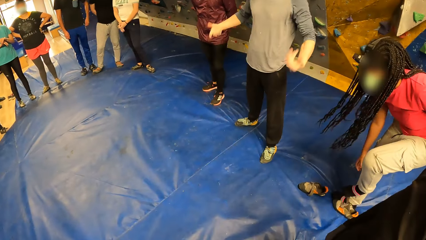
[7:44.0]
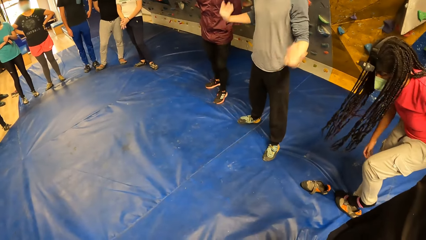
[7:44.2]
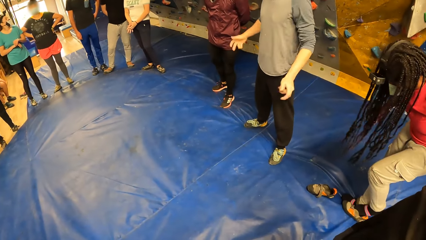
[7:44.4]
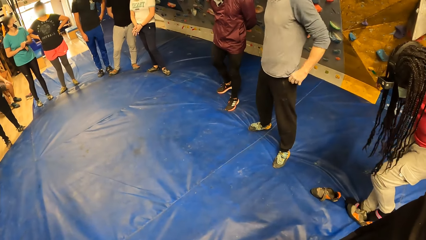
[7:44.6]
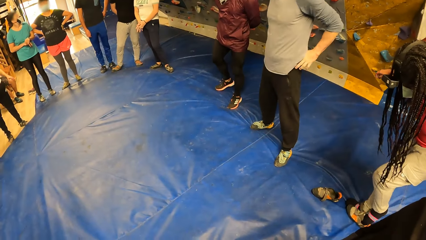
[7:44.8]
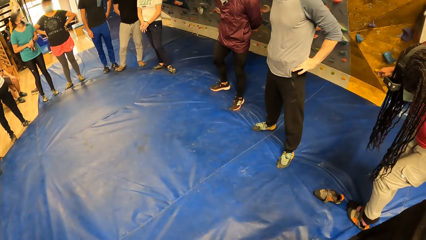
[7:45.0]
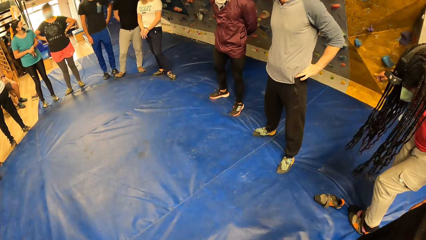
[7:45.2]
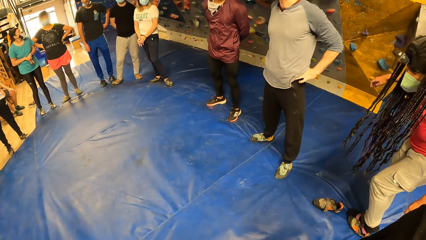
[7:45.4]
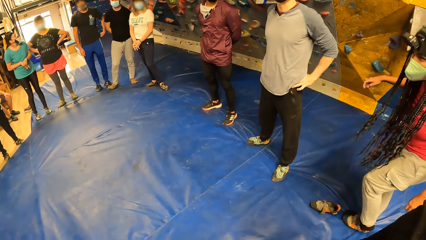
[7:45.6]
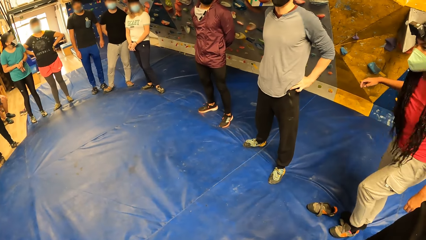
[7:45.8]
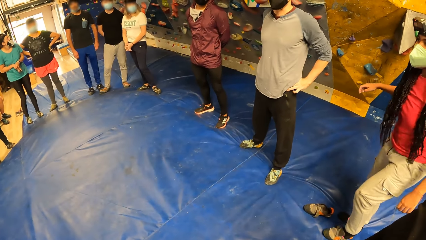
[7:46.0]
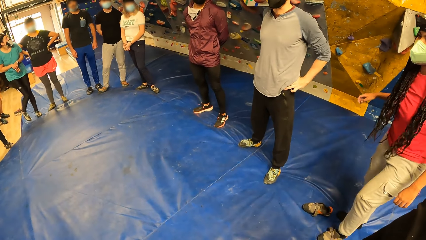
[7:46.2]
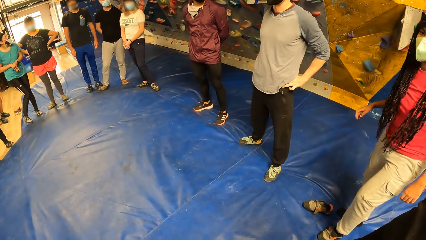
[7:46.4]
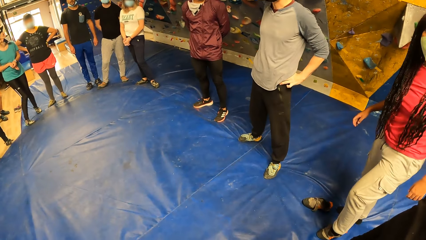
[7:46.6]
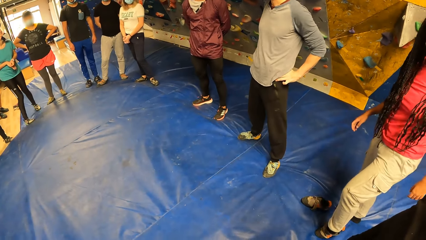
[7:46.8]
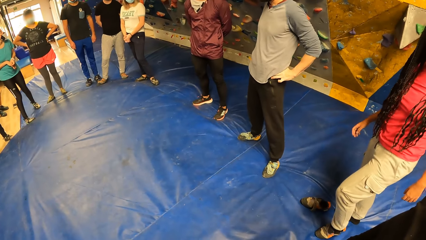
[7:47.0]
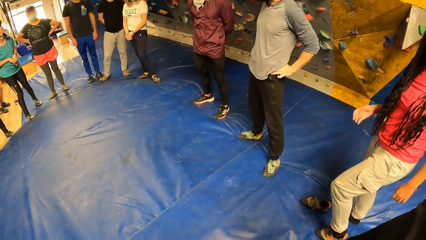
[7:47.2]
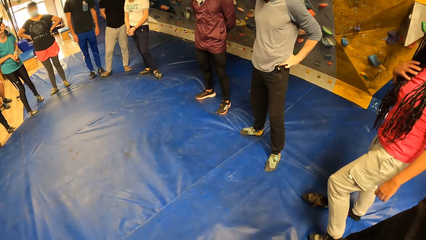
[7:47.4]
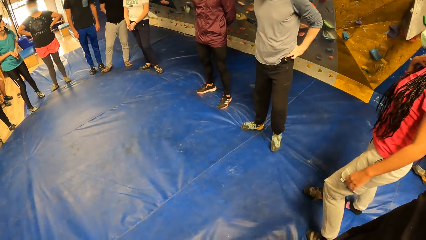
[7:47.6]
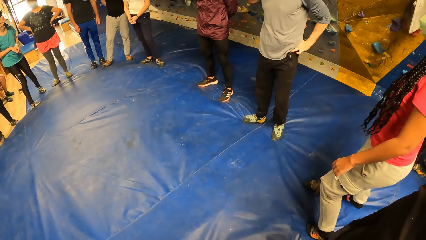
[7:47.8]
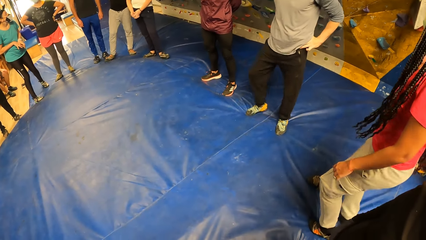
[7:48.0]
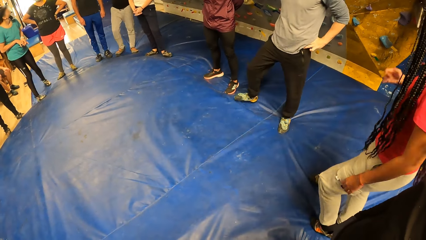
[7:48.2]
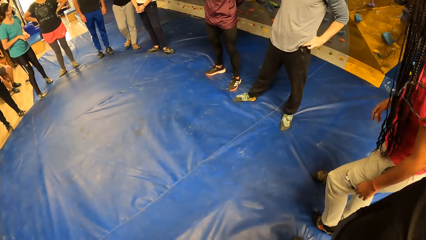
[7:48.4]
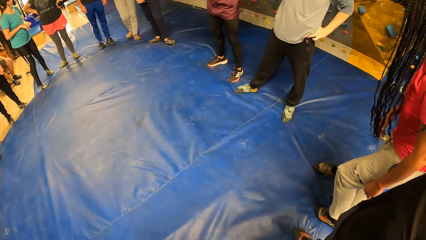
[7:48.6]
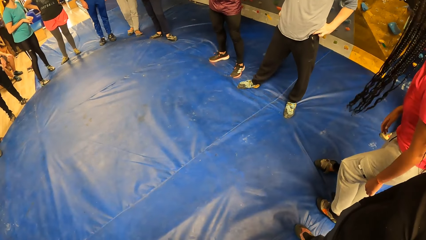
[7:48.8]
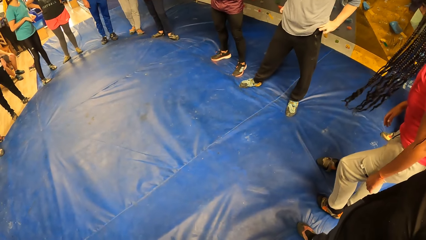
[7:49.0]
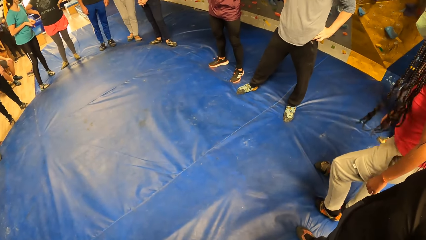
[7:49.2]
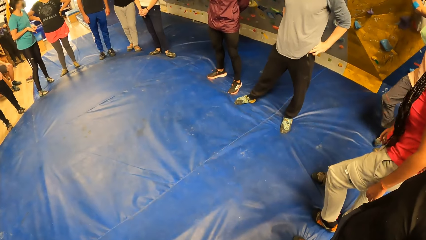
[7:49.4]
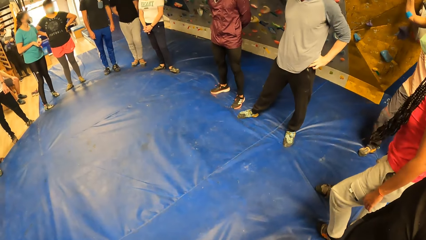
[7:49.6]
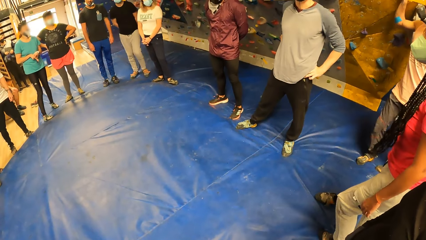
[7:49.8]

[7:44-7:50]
The woman puts on her shoes.

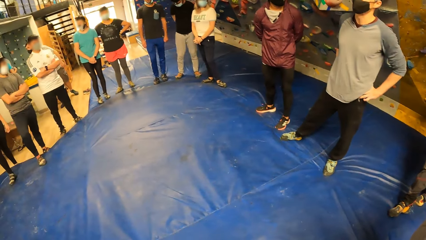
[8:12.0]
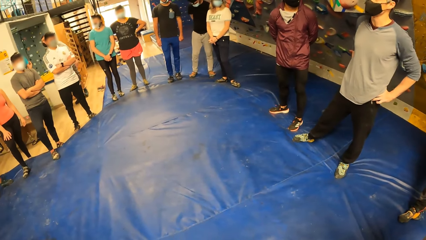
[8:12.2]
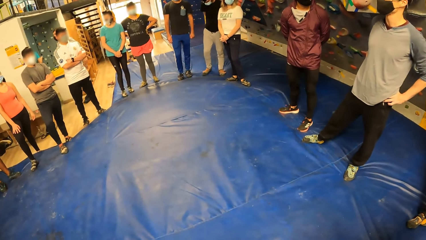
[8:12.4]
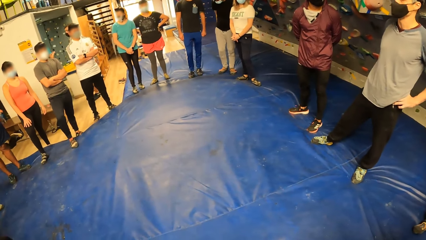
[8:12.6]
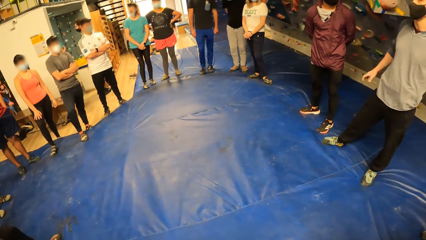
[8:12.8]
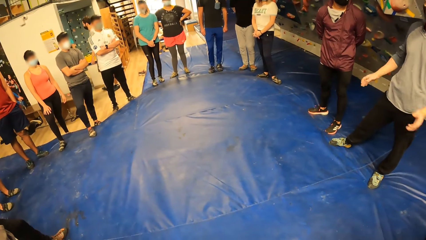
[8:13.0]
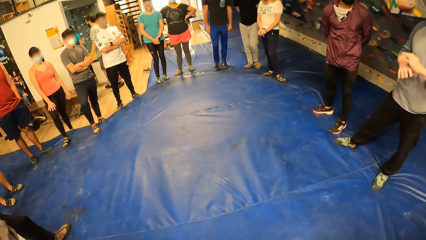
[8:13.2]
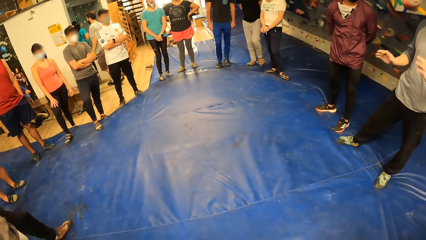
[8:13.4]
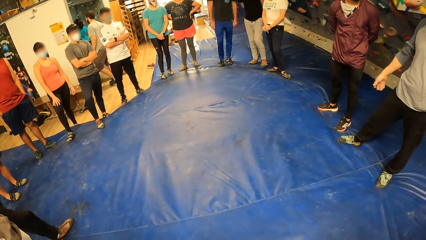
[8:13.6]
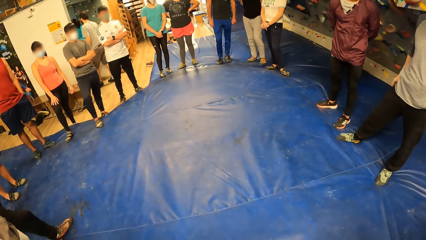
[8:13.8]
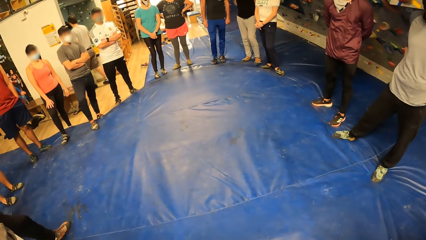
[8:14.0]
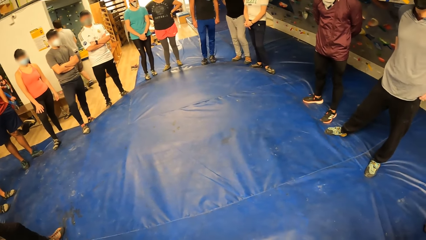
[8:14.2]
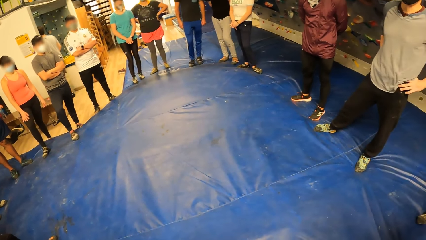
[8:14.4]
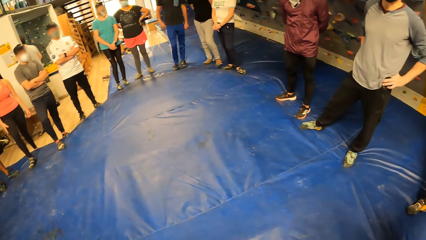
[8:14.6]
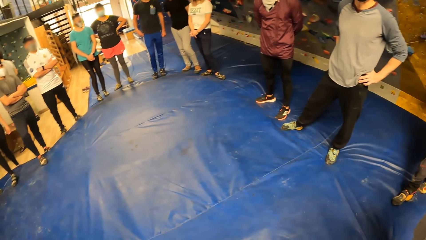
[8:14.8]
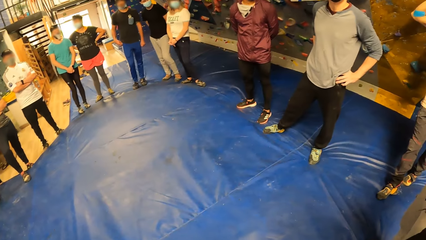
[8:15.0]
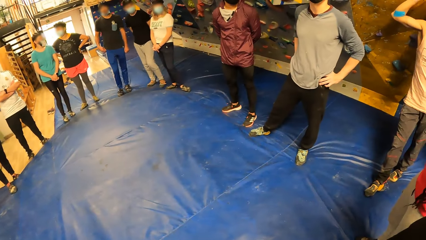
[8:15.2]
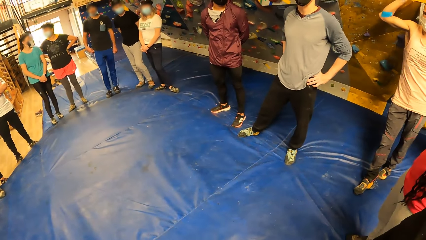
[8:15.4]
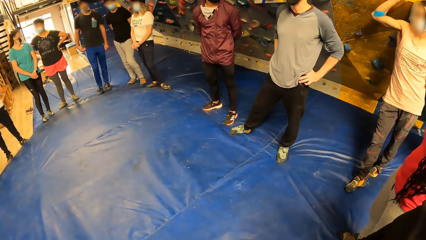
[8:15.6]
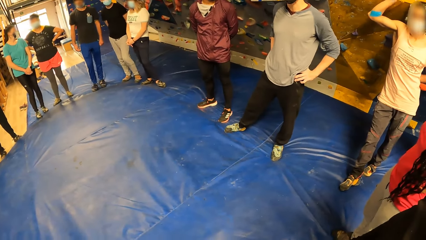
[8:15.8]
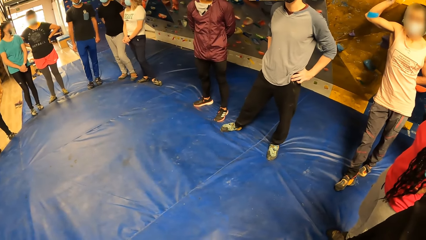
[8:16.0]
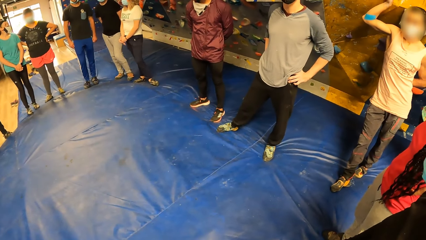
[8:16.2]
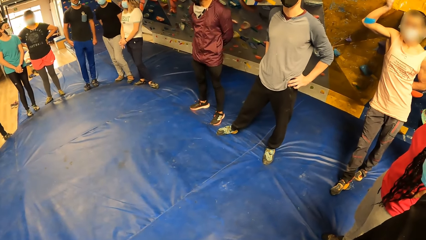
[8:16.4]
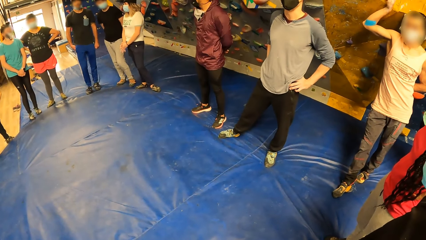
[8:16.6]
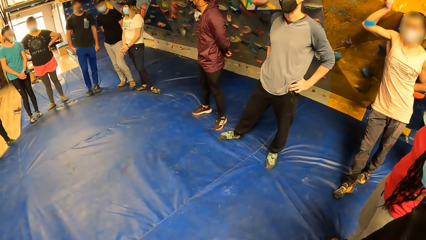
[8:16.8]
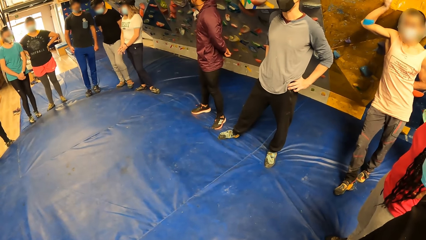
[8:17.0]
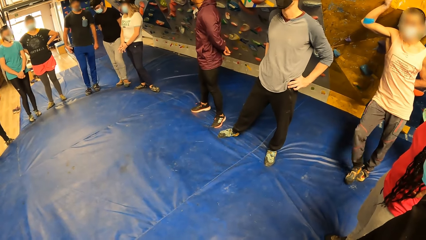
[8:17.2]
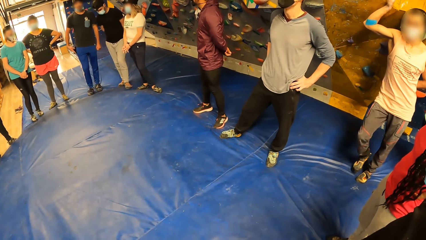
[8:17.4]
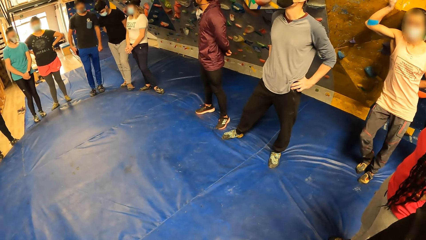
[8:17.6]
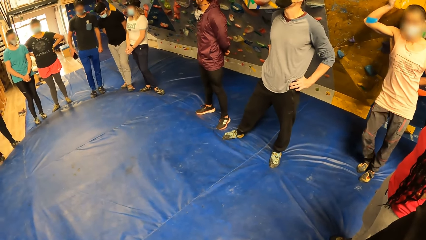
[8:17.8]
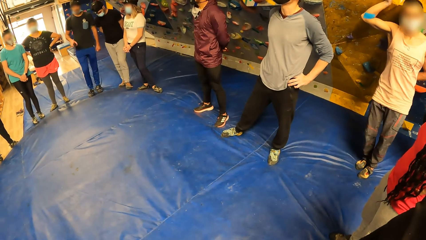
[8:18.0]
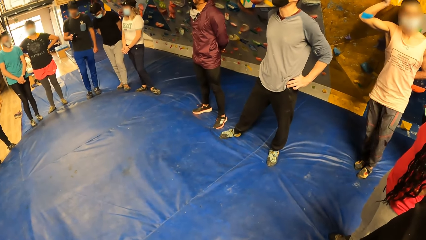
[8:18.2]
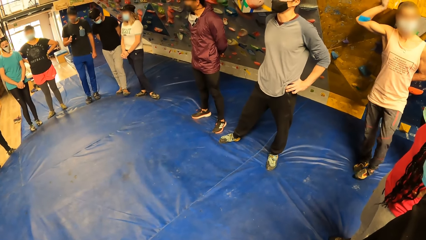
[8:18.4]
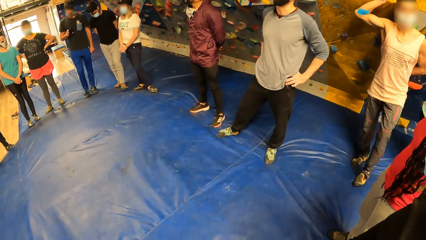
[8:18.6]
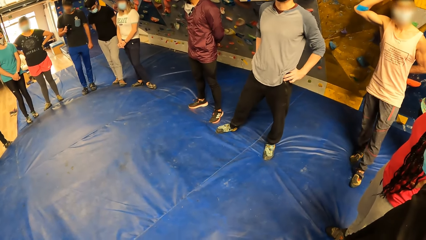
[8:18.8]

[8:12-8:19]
The man talks to the people in the facility.

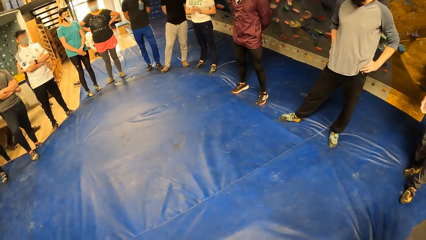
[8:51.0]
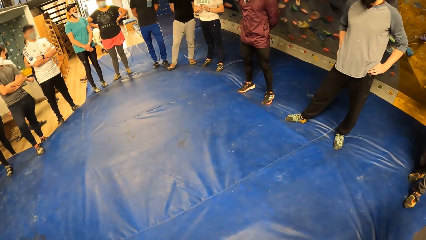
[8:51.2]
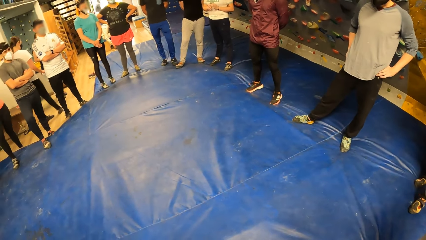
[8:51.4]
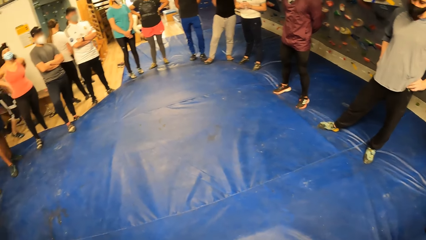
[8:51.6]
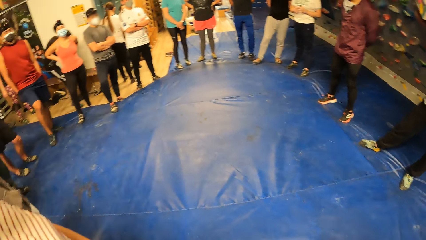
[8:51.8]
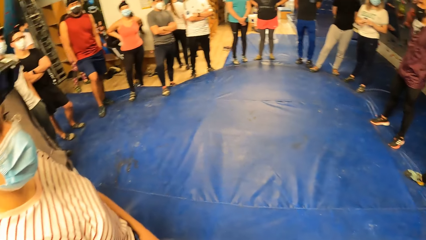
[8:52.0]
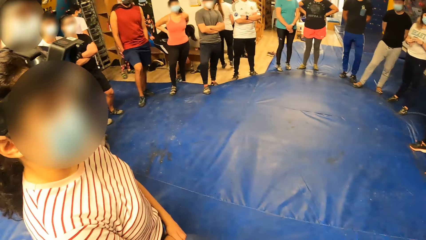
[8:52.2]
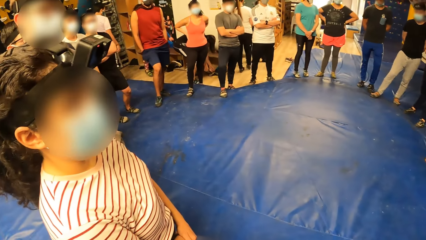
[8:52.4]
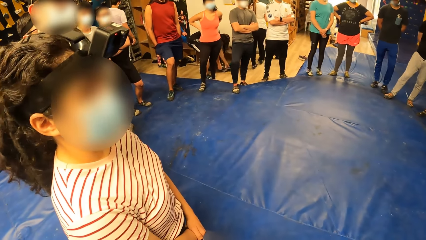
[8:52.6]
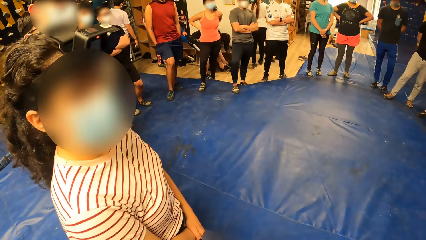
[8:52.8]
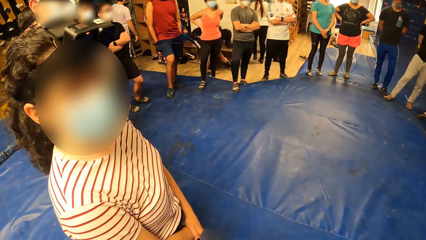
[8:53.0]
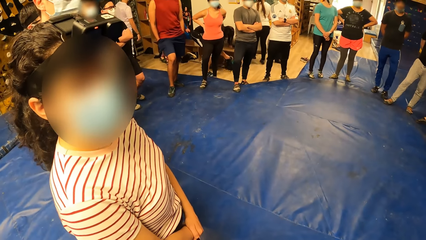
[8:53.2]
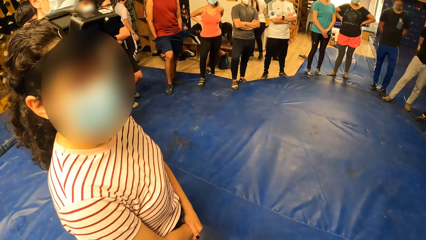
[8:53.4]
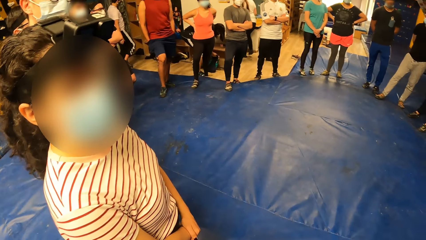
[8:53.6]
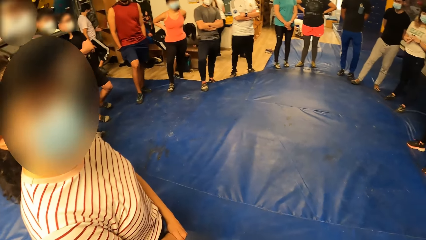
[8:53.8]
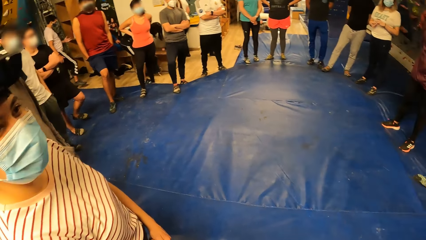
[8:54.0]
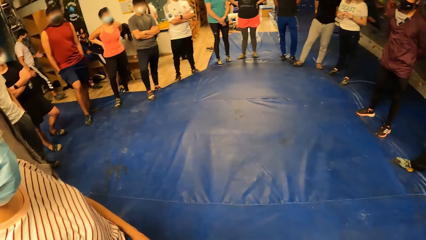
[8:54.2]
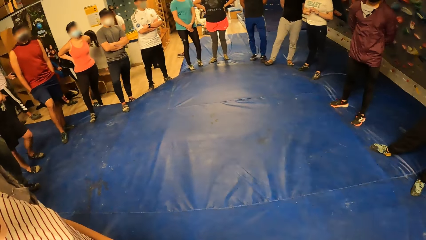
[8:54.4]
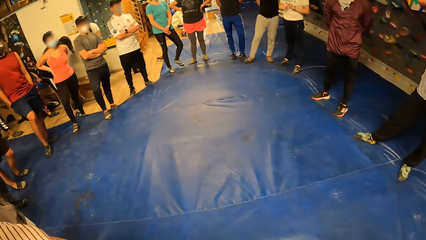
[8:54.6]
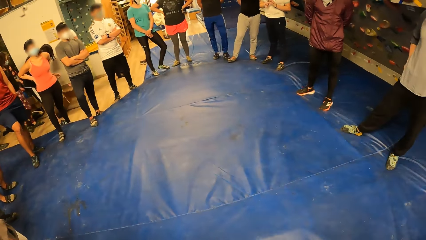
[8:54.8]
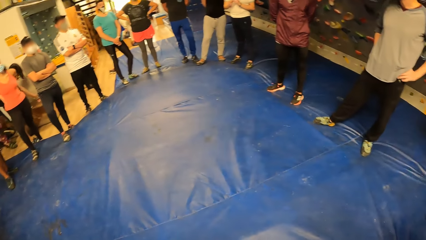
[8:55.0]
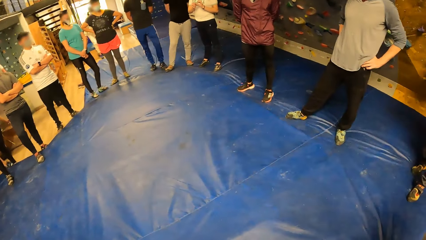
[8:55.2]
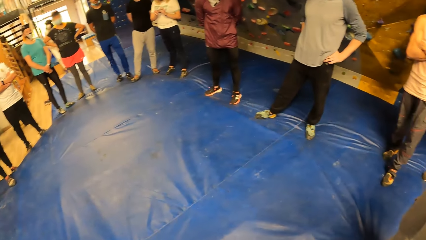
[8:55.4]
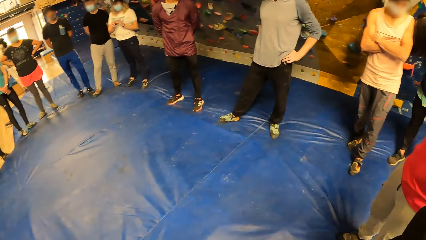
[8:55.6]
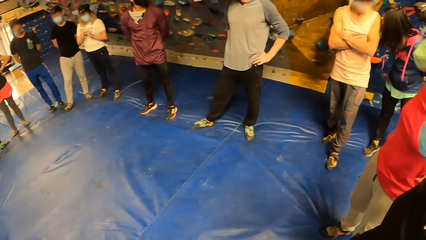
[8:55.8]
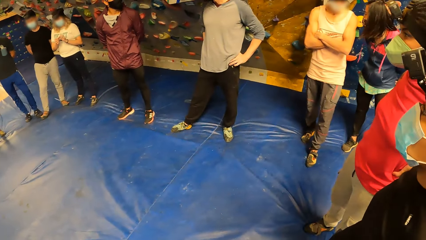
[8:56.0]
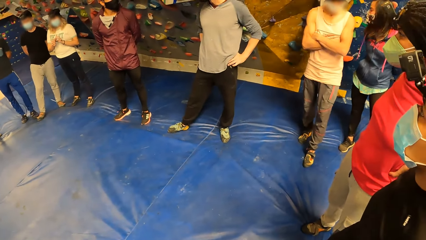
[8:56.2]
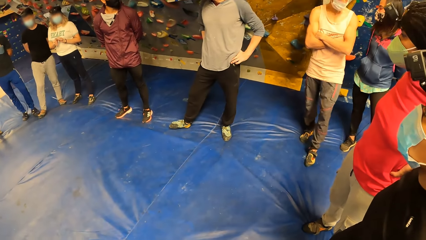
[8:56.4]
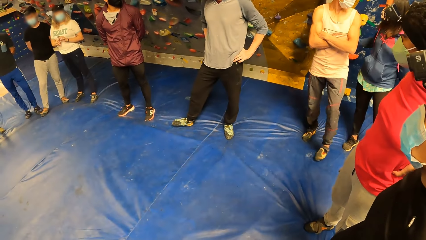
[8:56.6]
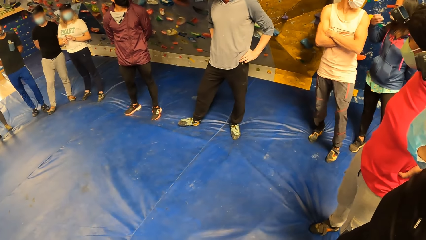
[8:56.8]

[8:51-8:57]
The camera wearer interacts with the woman.
